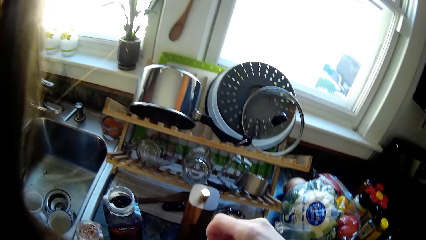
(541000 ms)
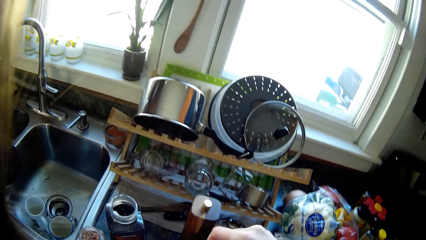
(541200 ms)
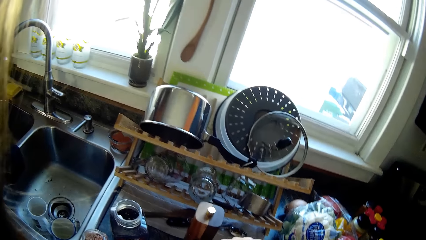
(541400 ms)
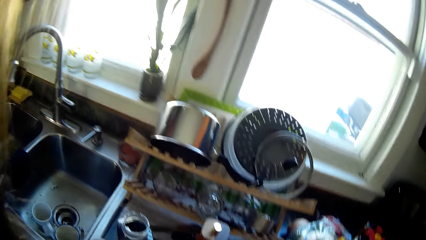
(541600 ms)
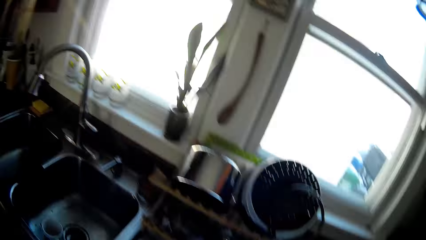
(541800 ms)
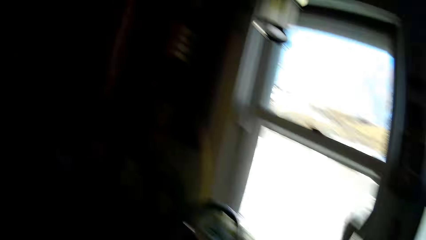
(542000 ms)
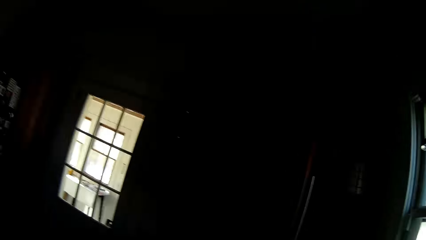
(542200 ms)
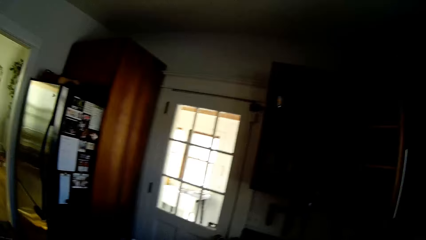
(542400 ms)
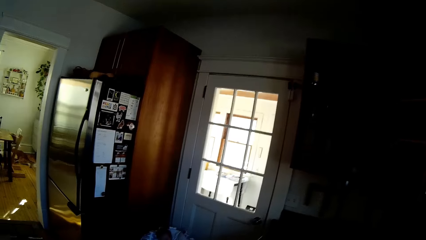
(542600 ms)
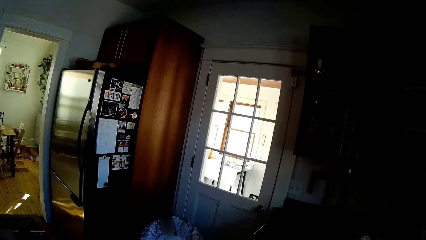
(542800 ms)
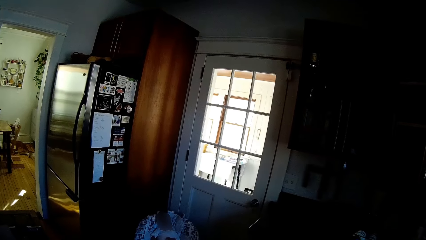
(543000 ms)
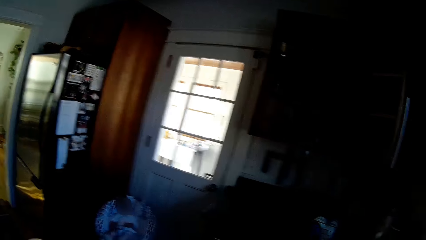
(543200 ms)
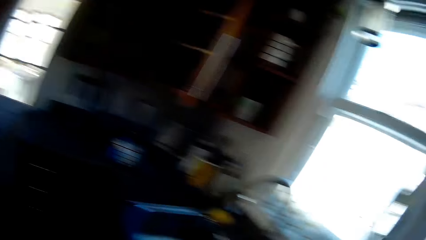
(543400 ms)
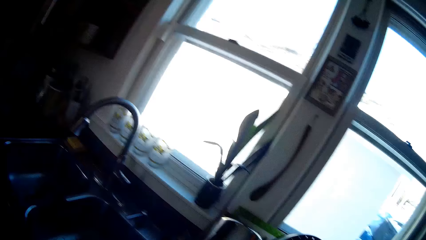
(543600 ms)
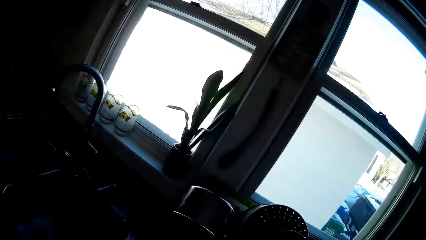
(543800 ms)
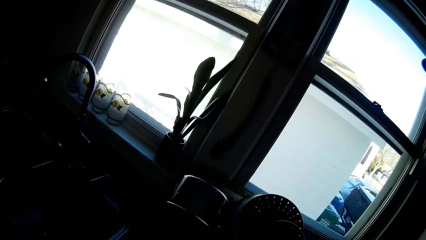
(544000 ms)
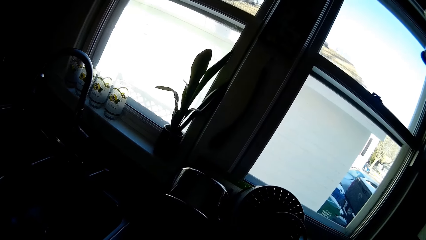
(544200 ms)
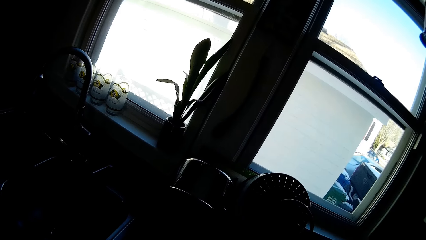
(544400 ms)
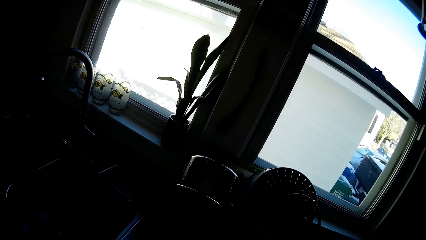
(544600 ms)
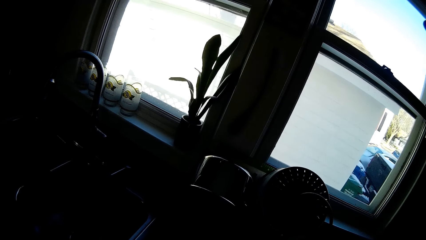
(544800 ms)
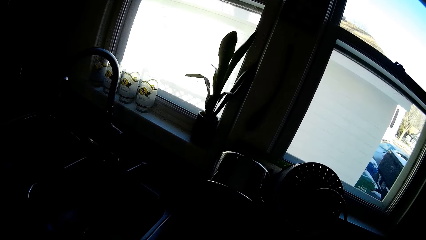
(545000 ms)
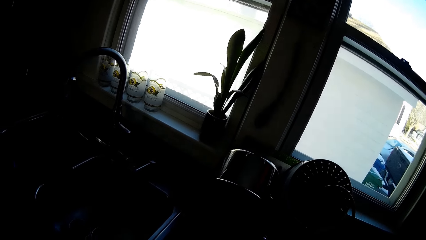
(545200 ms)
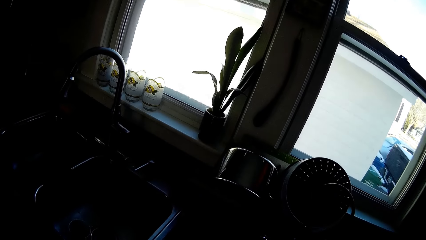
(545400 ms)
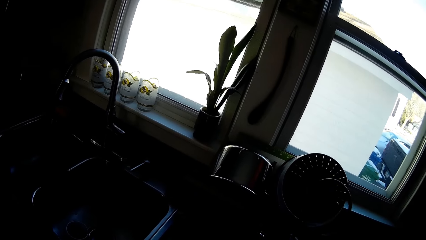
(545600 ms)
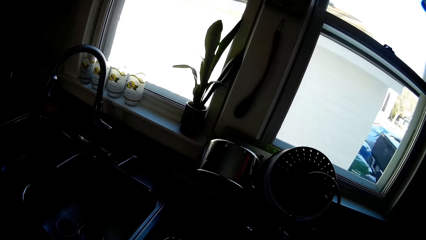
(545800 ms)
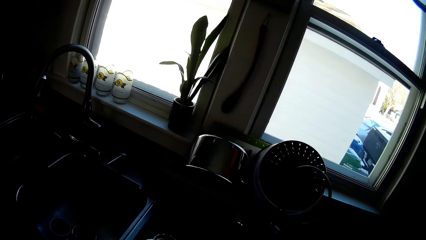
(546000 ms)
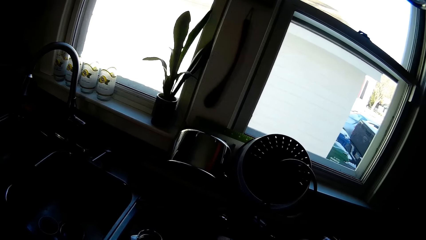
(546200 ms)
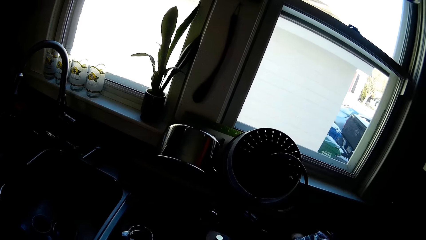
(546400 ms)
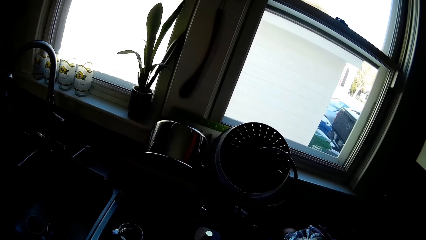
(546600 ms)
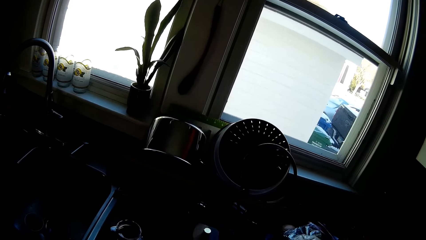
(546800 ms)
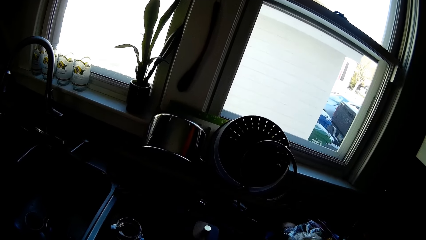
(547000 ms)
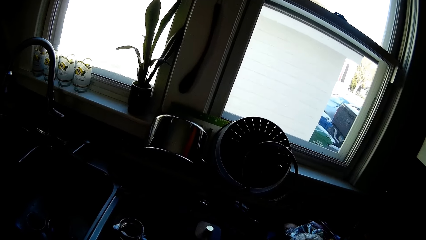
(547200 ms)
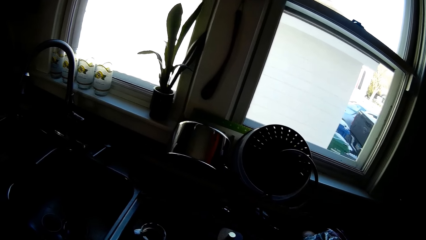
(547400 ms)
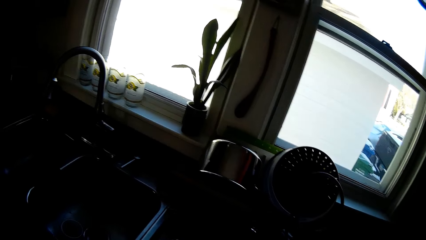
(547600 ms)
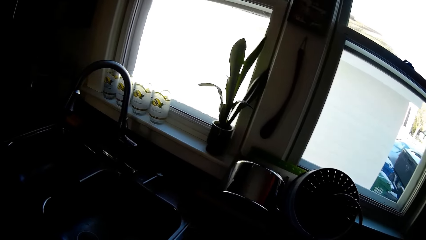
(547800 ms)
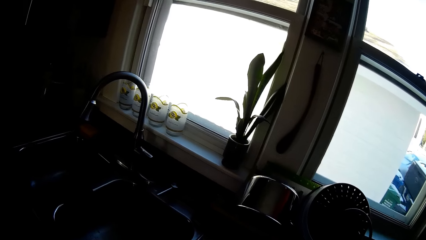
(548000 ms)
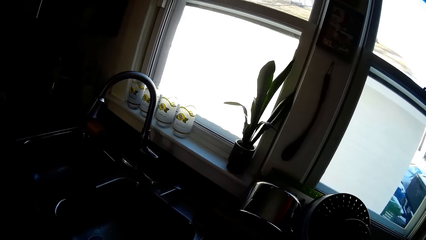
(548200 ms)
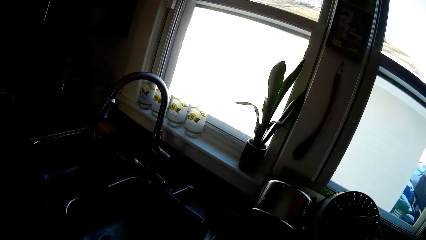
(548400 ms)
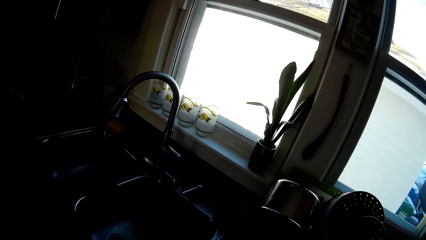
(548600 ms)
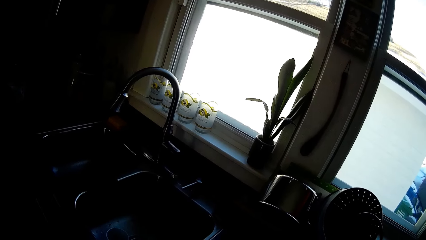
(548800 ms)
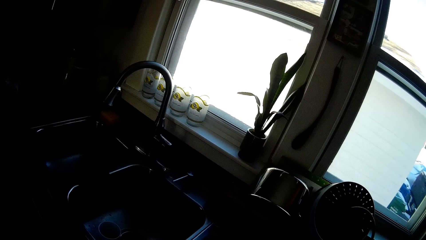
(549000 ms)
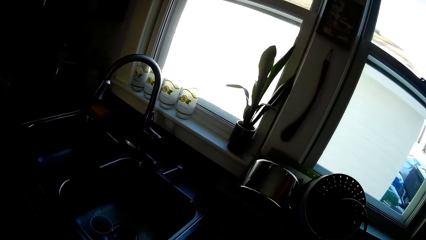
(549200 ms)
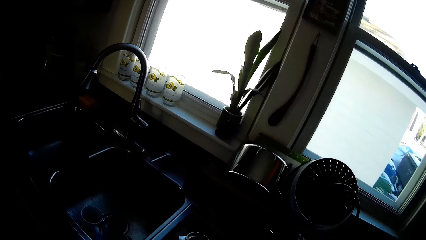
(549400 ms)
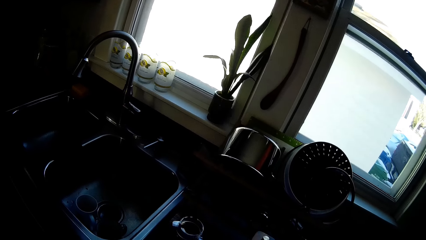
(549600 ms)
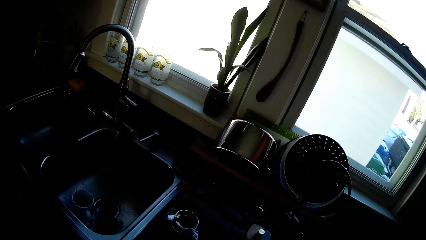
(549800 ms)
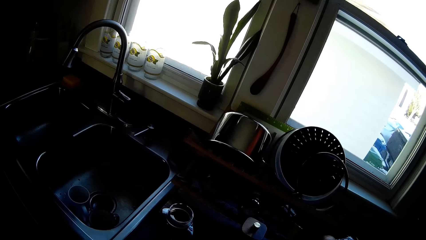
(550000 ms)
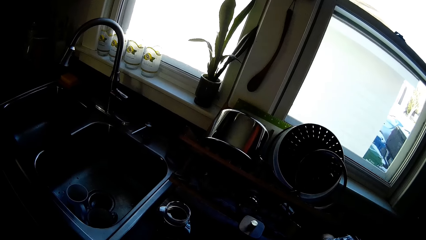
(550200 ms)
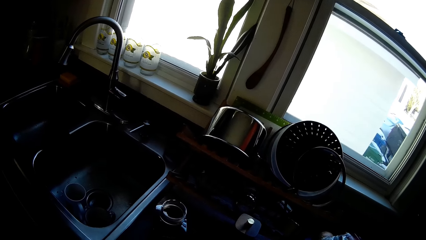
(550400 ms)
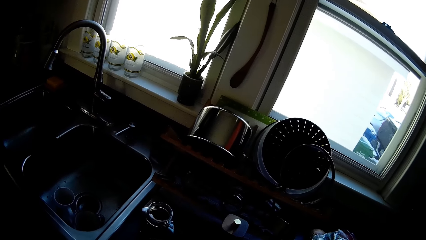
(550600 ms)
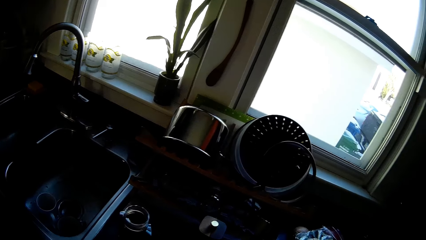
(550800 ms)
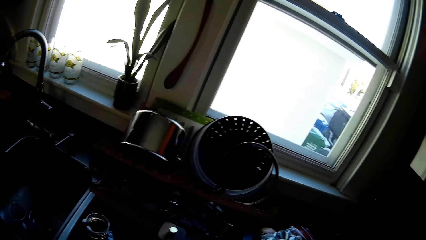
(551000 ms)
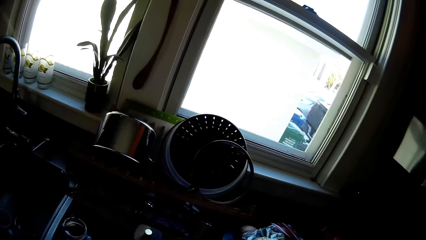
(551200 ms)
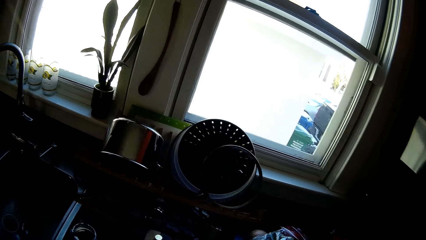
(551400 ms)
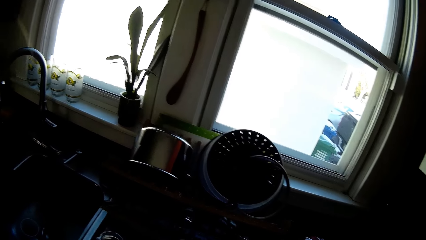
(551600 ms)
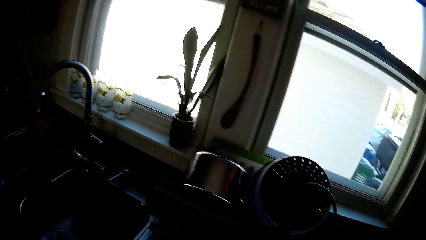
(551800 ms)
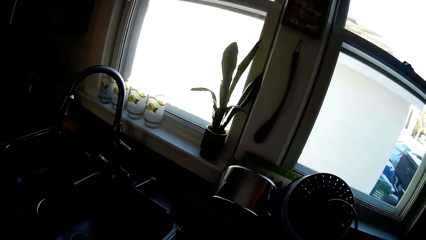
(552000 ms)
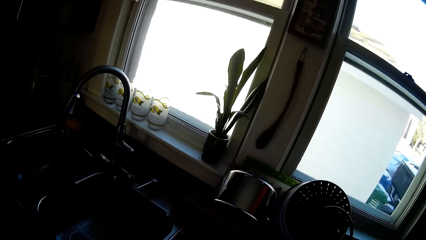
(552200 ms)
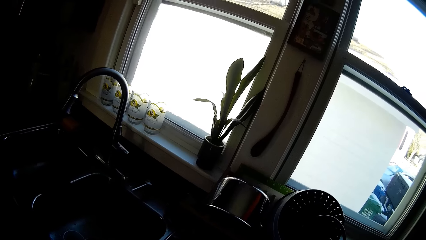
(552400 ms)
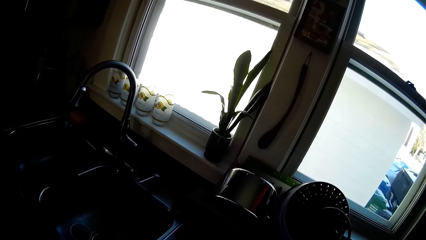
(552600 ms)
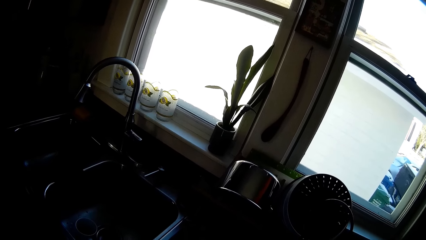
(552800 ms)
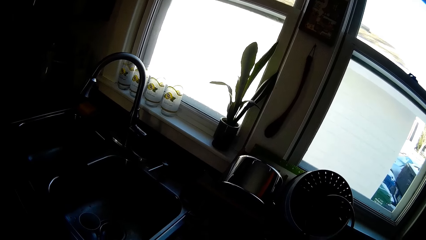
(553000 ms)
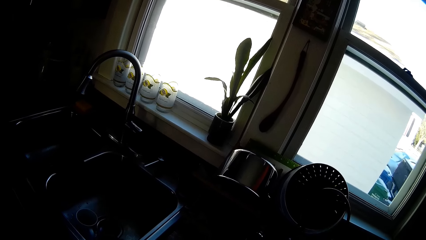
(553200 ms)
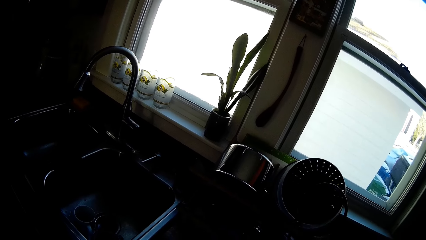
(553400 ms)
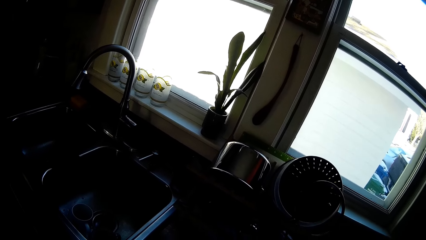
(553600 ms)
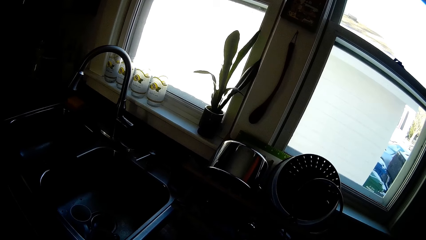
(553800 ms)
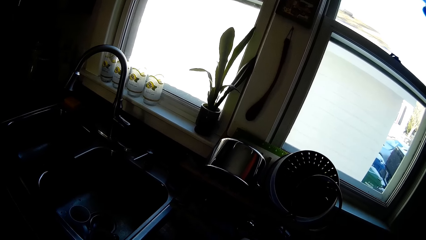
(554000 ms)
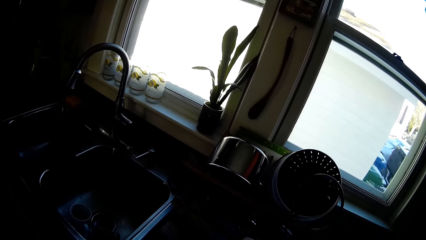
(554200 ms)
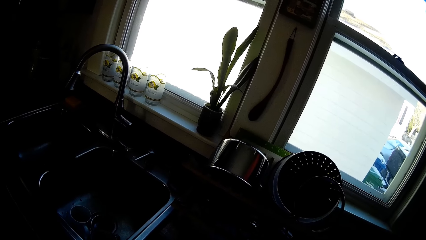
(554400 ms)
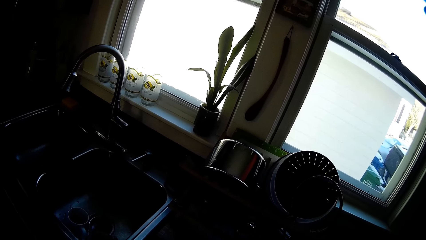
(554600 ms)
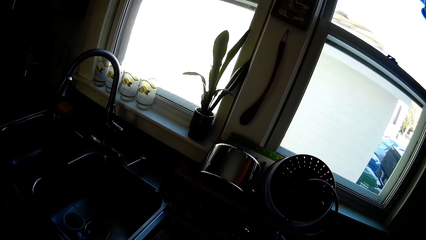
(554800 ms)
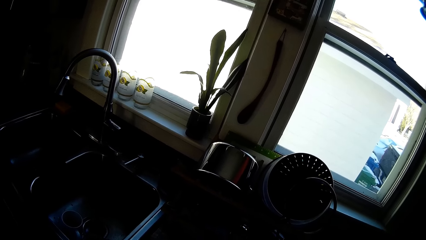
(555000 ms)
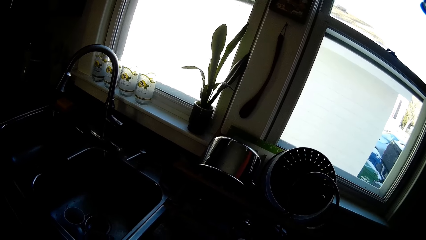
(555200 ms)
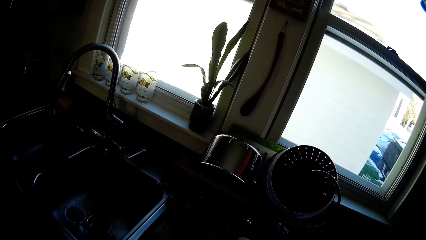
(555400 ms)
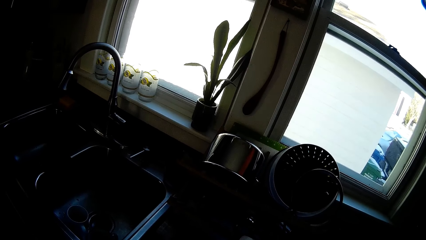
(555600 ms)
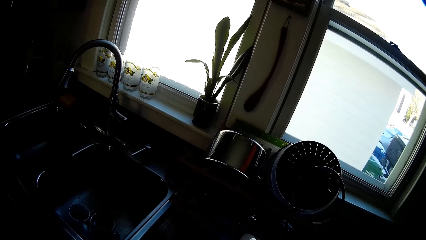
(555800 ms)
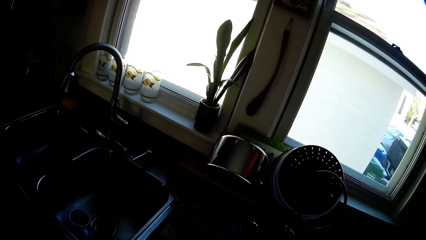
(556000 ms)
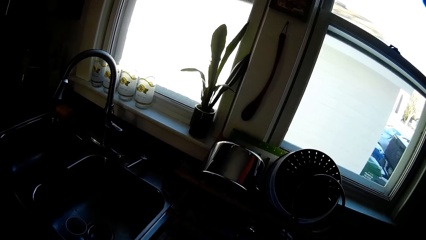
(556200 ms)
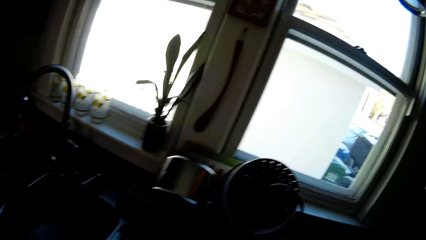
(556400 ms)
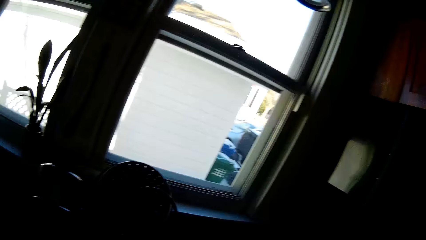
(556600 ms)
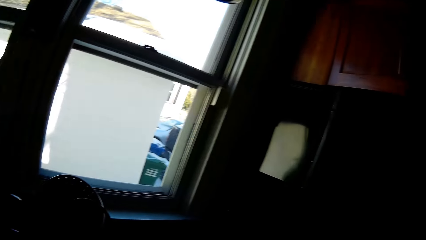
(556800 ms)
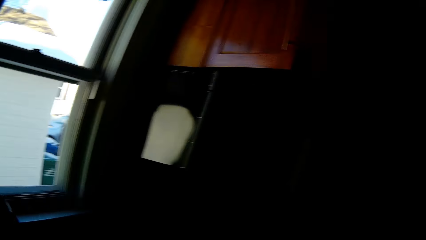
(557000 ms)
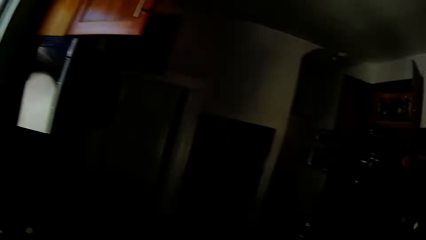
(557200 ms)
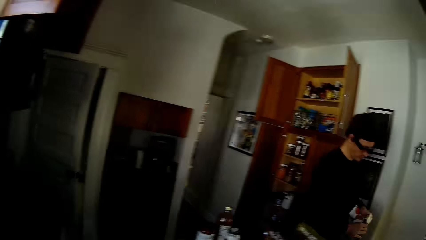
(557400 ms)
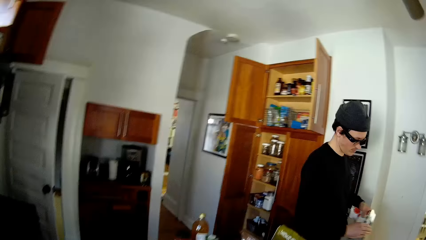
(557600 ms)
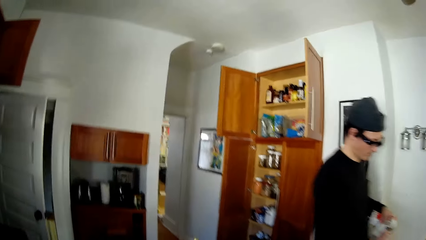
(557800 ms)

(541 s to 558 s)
The camera wearer covers the bottle with a lid in her right hand.
